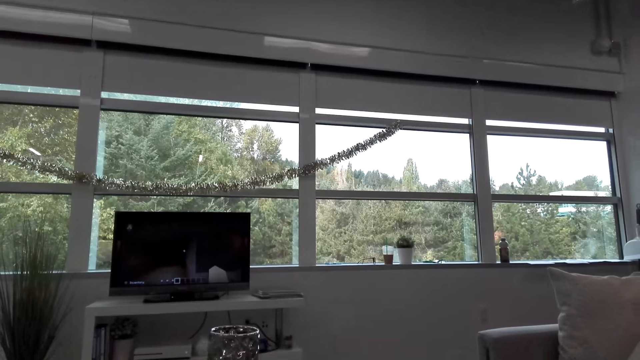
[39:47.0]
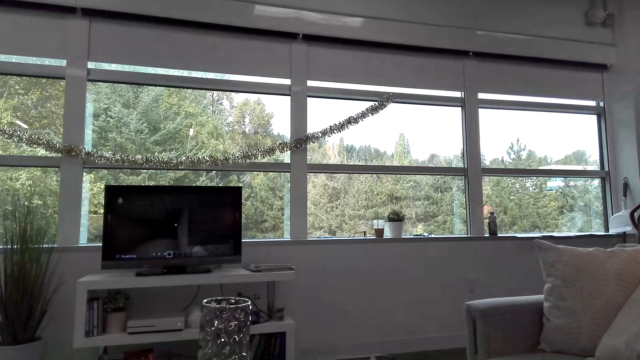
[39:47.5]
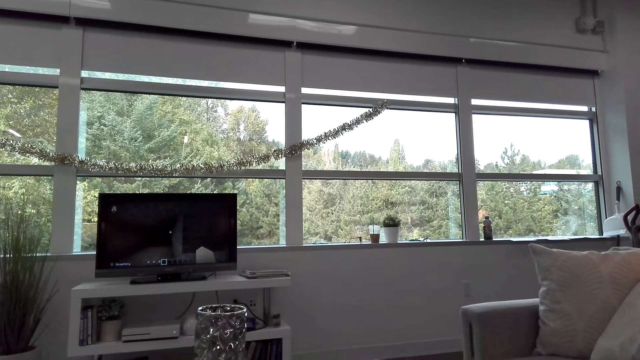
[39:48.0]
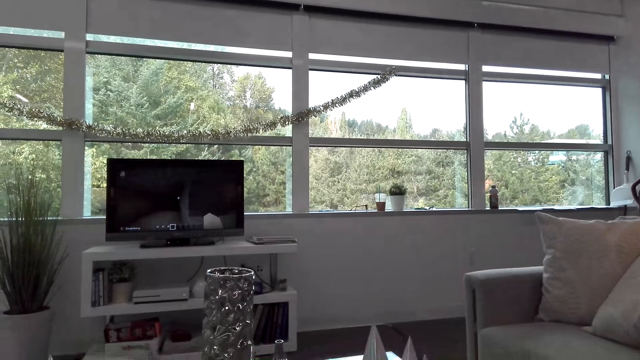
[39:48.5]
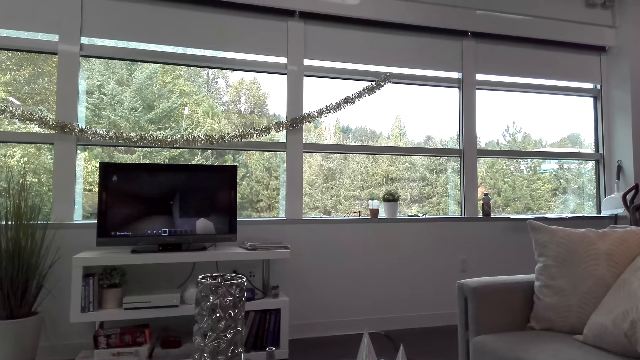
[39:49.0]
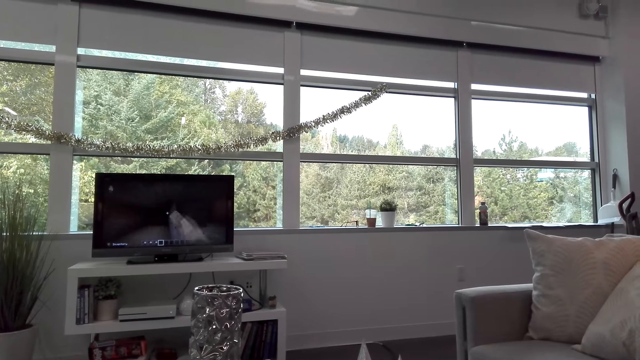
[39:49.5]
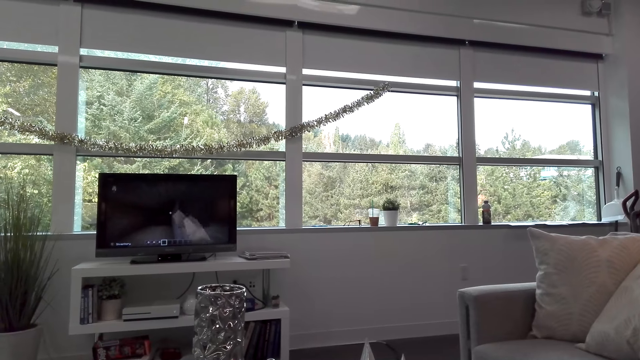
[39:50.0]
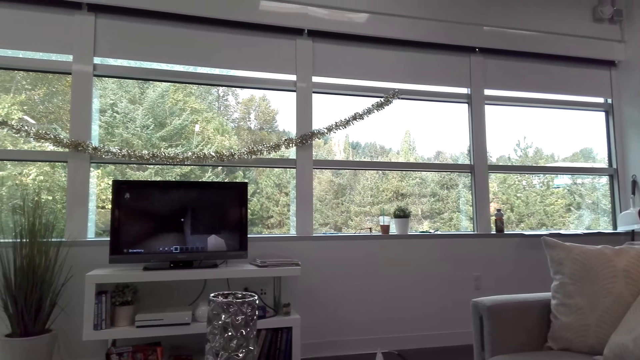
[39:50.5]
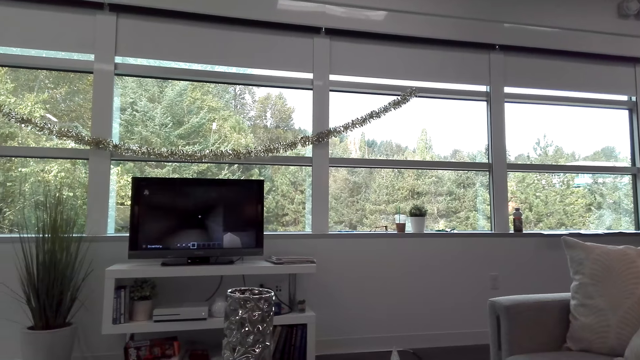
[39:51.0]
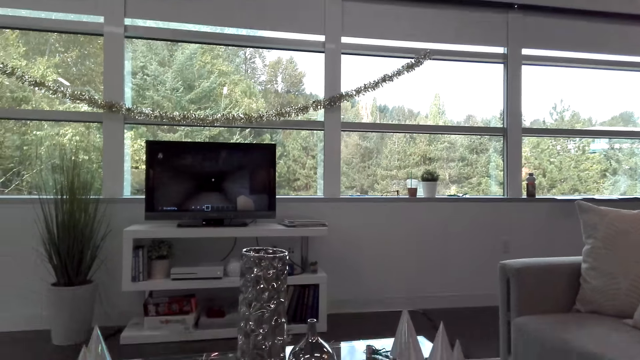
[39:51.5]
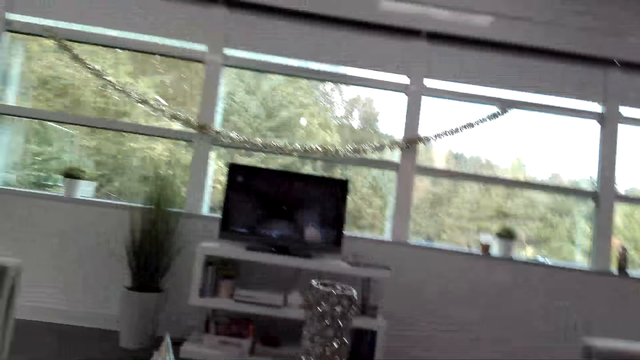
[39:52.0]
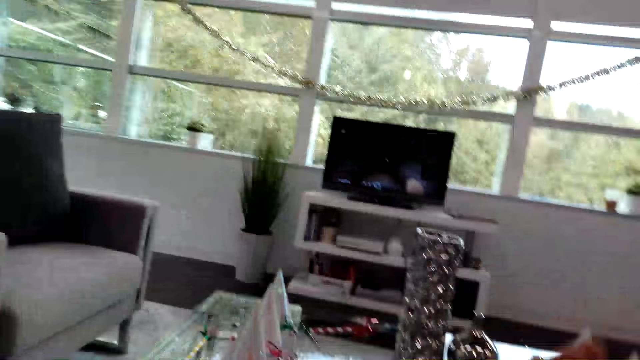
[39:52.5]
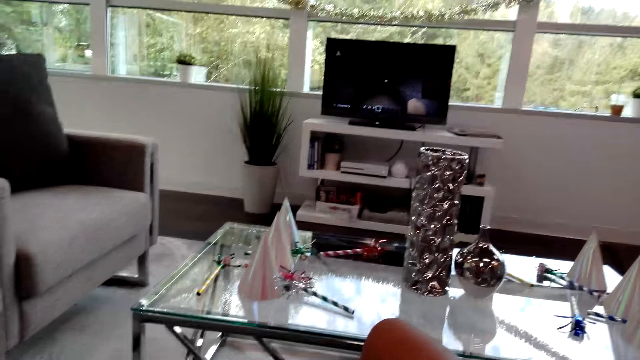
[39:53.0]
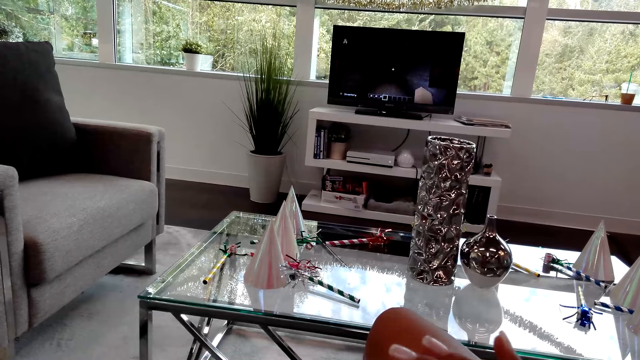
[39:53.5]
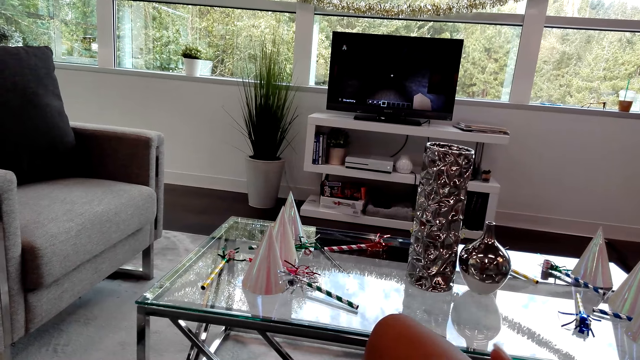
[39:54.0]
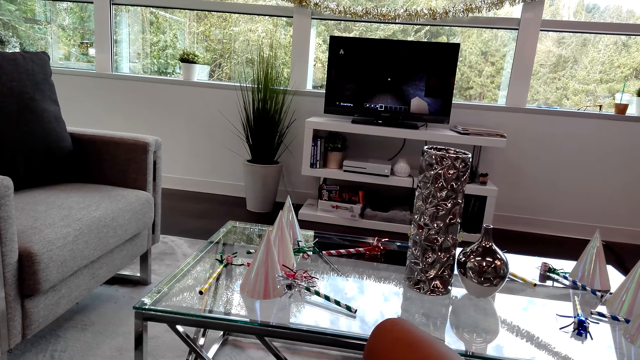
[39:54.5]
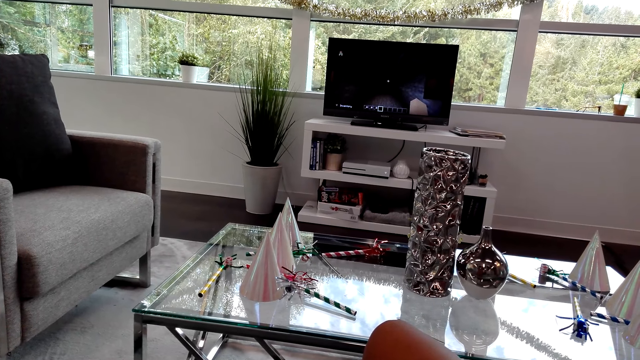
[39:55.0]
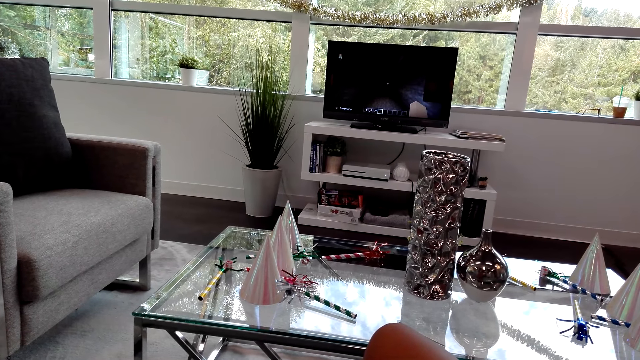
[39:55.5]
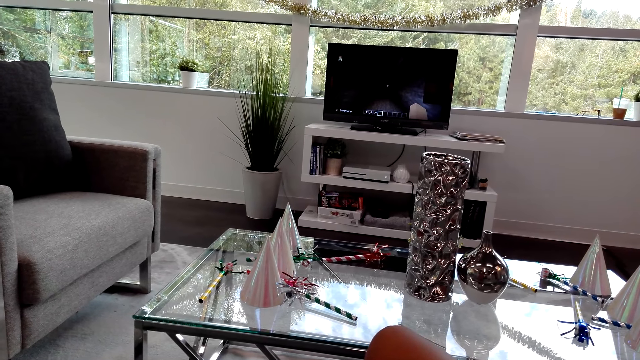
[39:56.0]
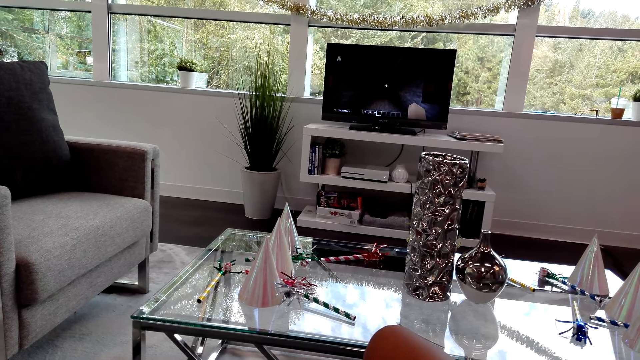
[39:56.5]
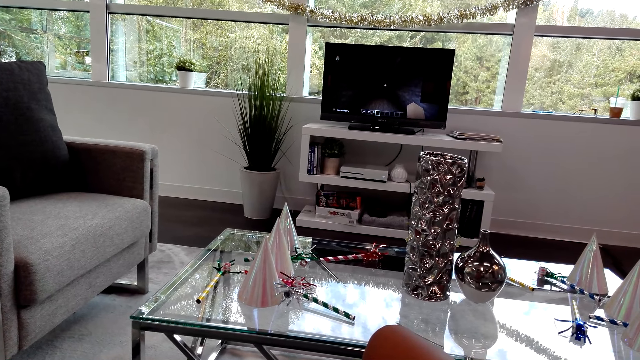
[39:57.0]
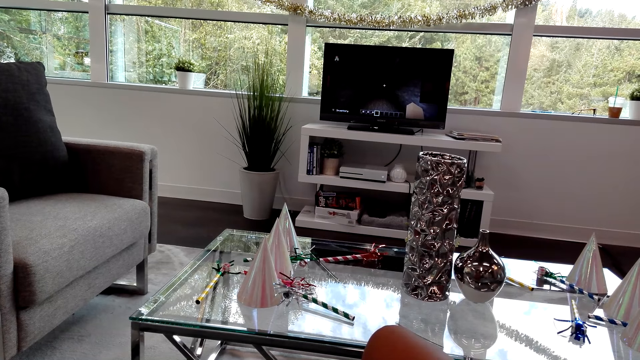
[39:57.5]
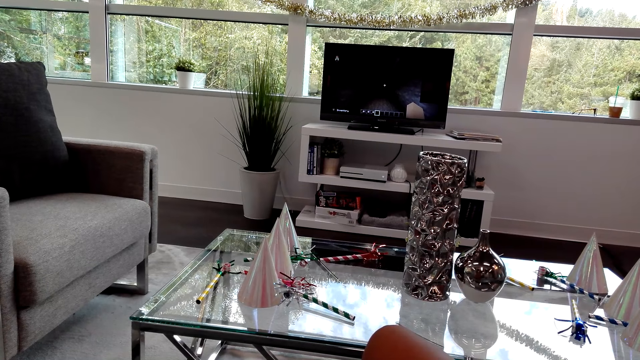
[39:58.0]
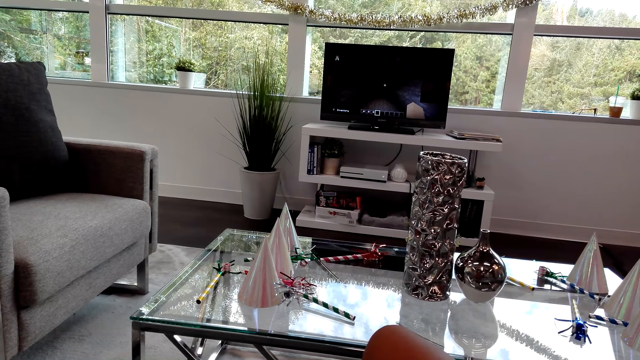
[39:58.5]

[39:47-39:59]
The camera wearer looks around.

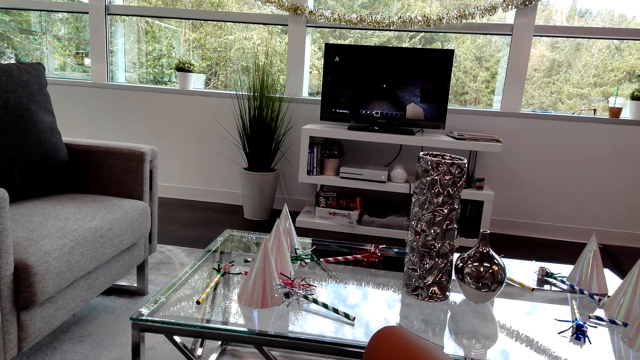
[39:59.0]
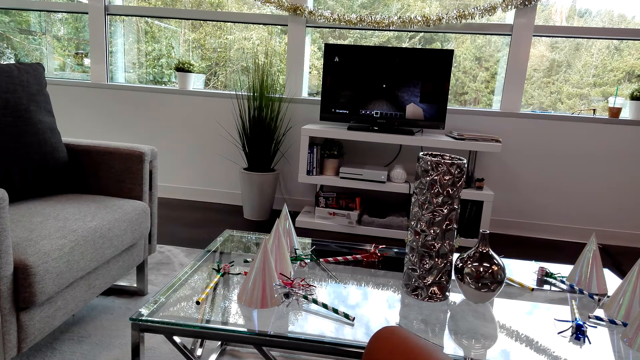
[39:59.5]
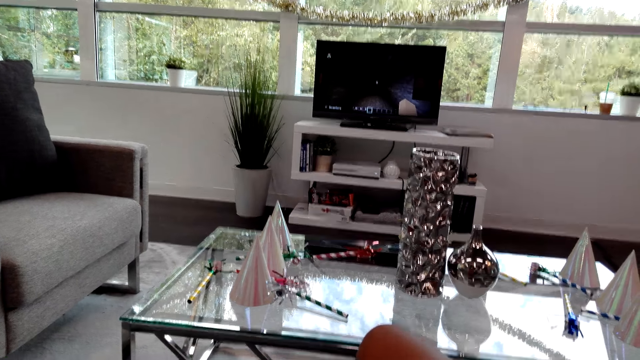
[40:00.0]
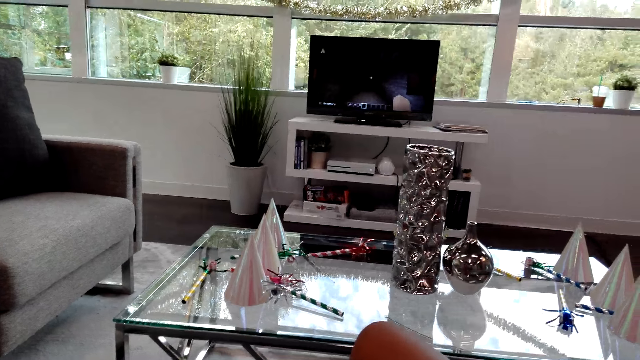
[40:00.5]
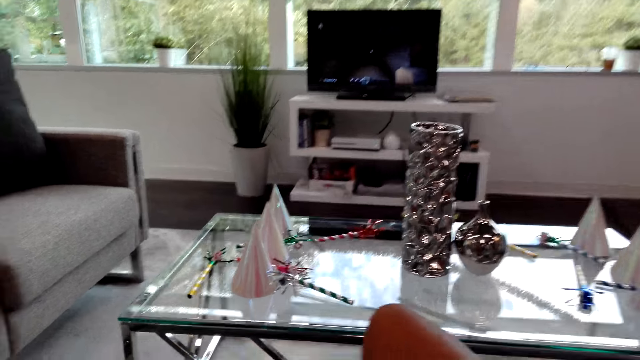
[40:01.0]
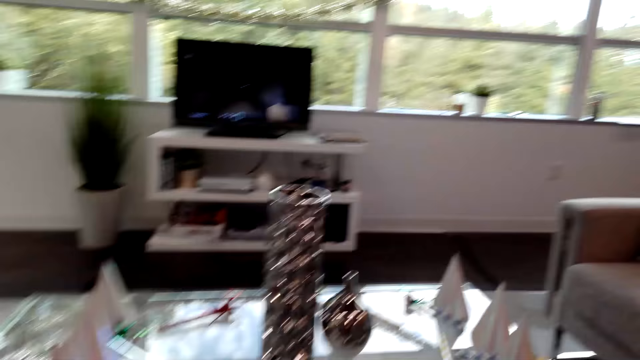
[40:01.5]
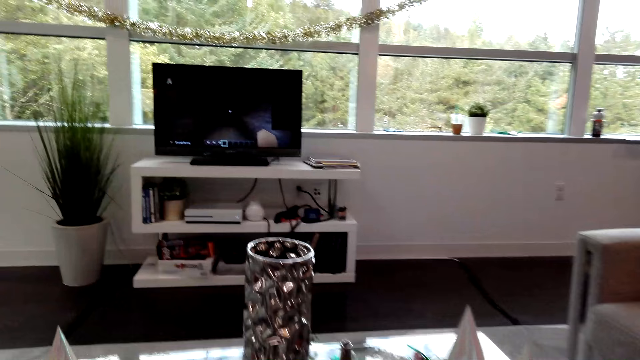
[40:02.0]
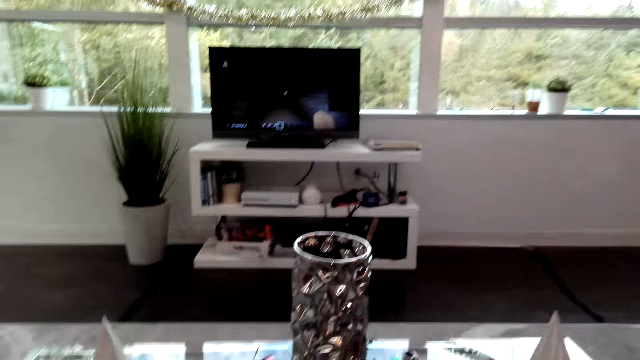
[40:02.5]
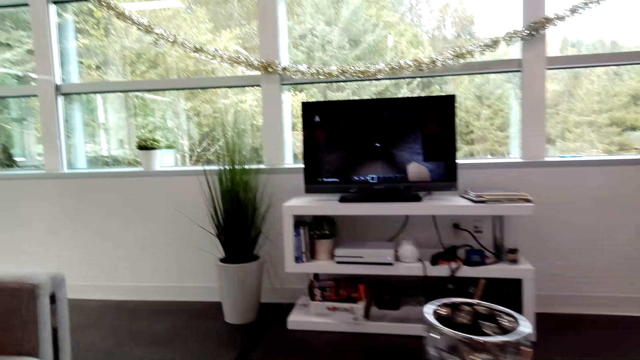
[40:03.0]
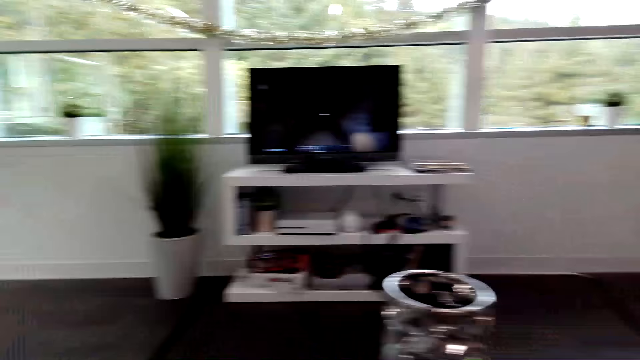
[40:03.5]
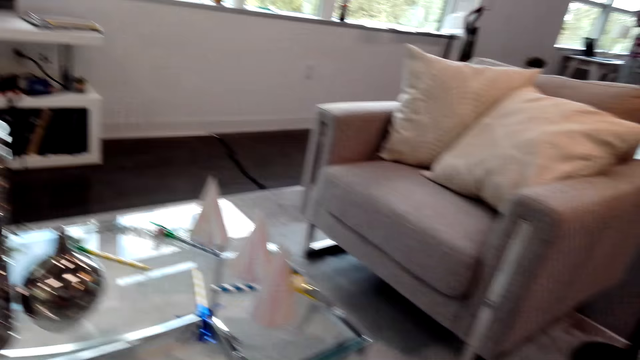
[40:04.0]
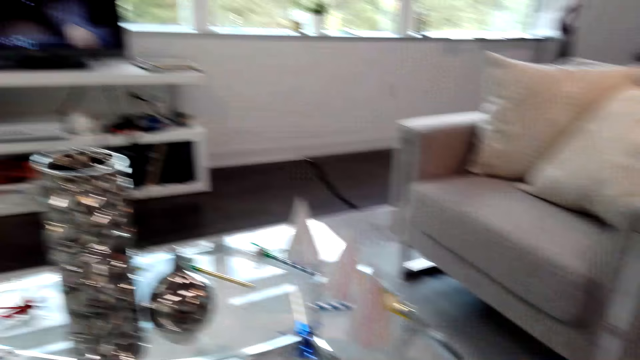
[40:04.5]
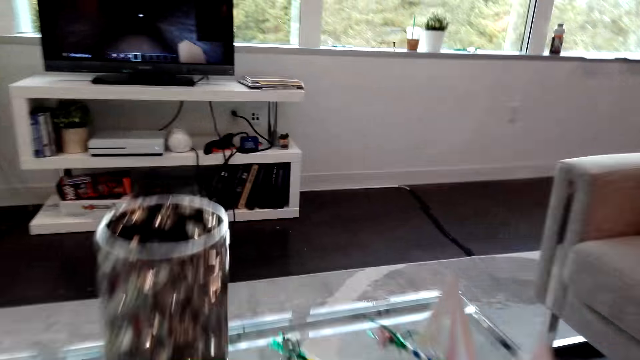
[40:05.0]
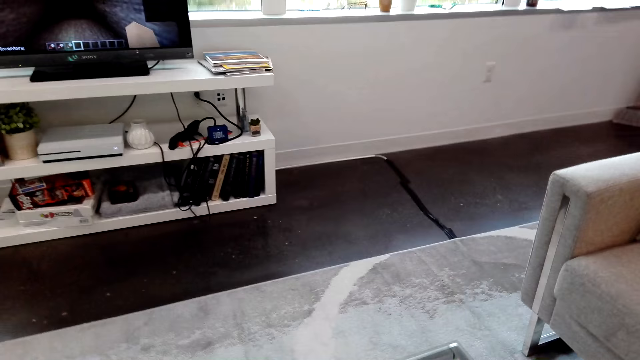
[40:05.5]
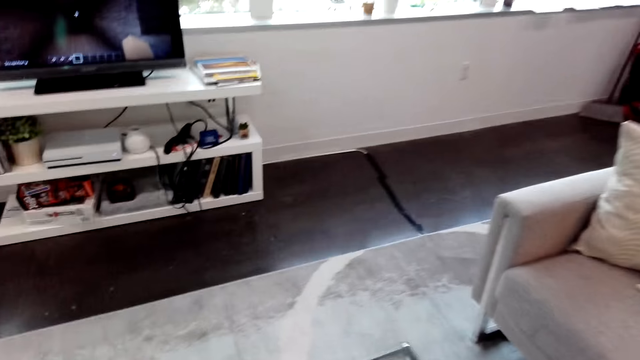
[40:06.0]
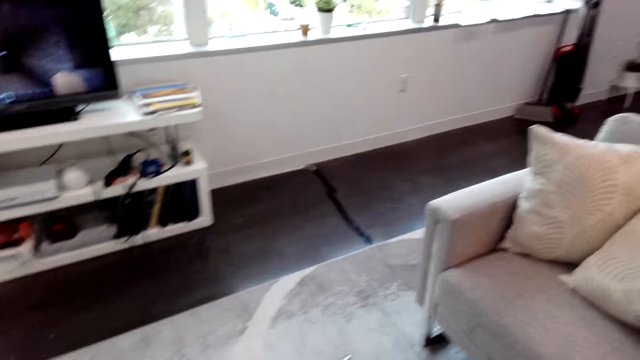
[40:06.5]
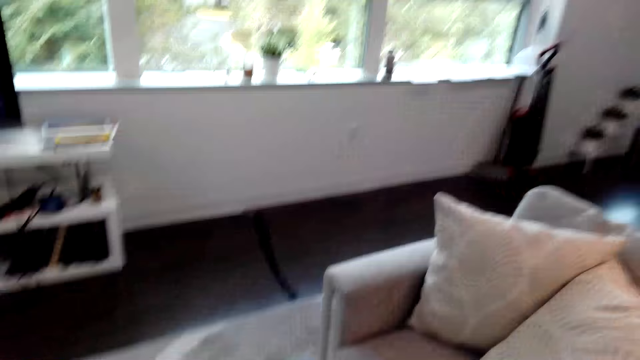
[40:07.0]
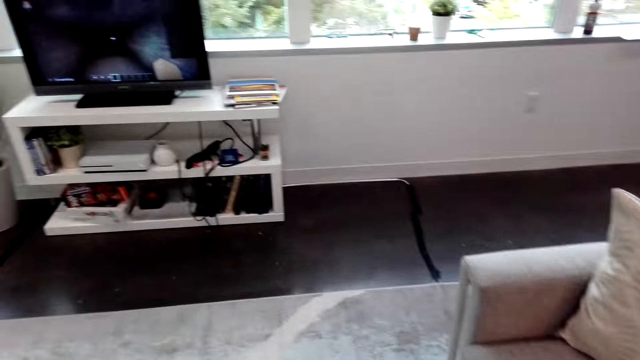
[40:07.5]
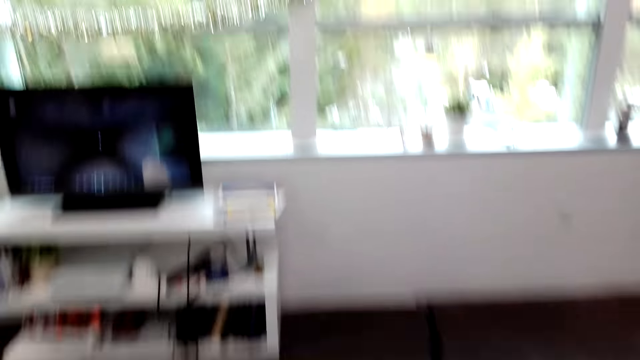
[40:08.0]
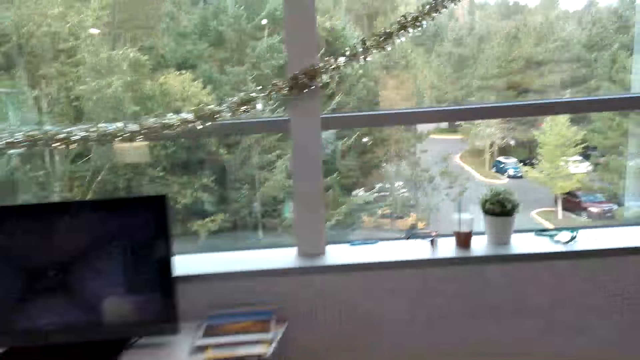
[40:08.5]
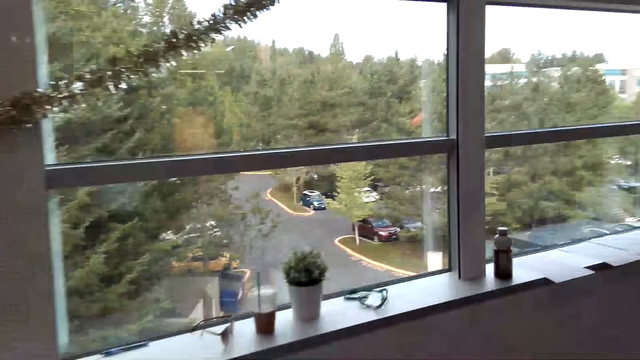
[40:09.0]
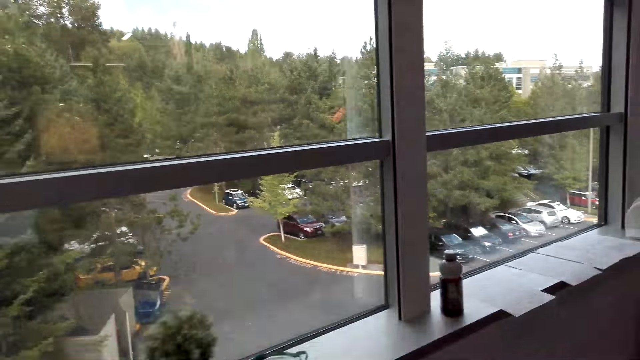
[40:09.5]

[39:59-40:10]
The camera wearer moves around.
